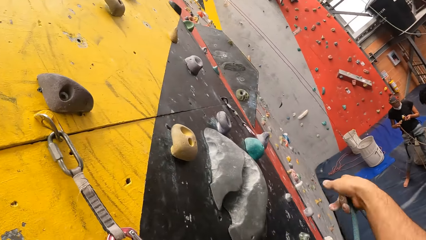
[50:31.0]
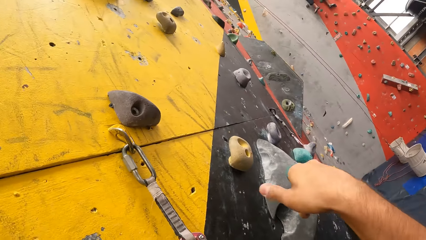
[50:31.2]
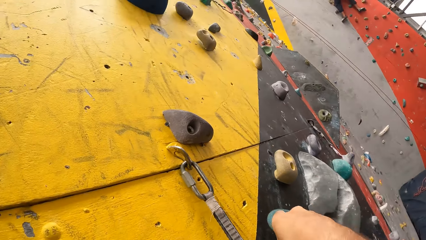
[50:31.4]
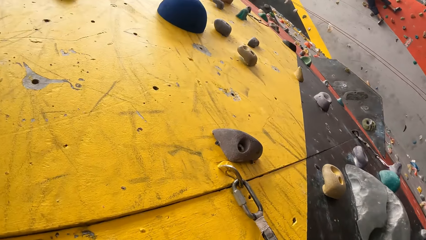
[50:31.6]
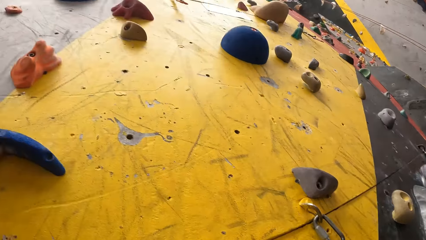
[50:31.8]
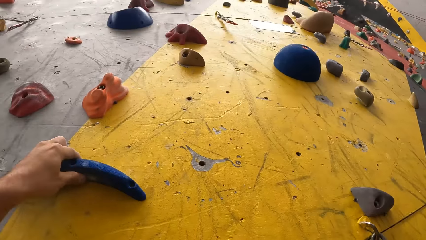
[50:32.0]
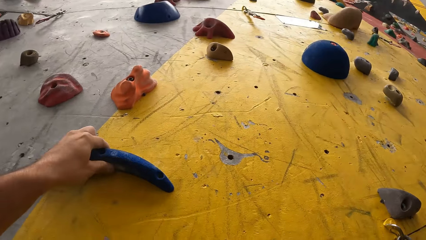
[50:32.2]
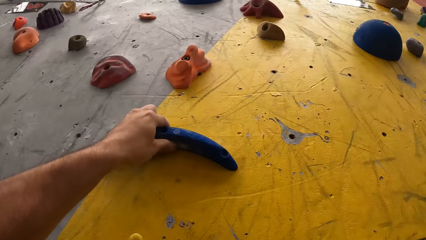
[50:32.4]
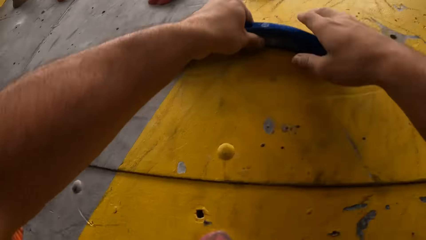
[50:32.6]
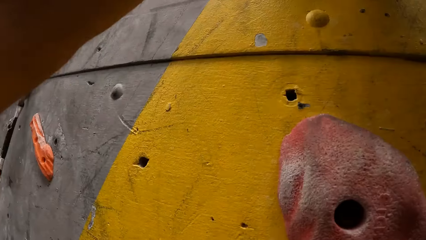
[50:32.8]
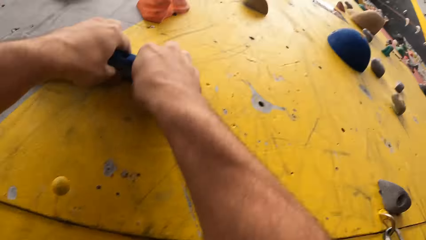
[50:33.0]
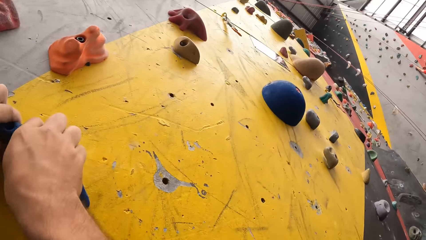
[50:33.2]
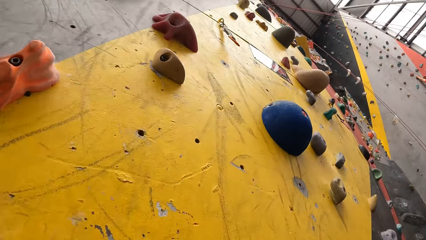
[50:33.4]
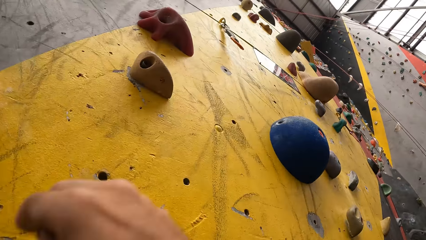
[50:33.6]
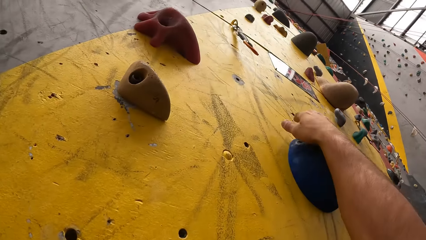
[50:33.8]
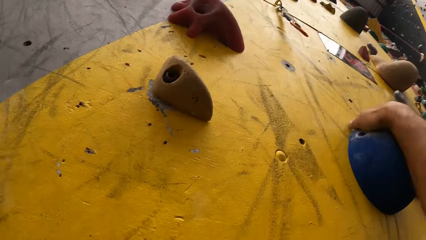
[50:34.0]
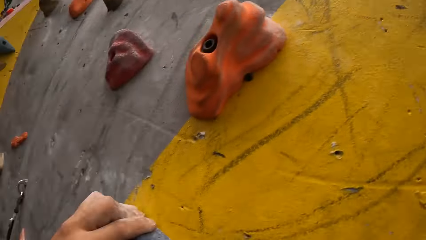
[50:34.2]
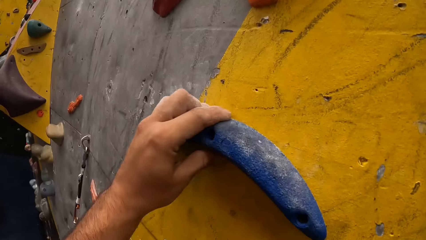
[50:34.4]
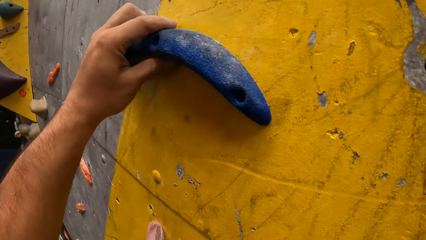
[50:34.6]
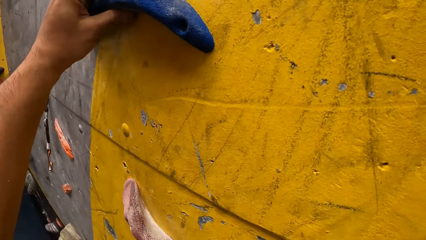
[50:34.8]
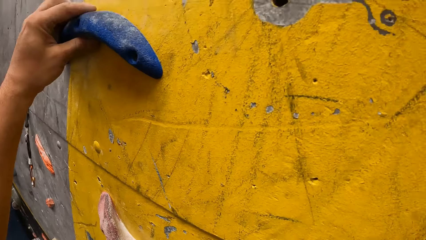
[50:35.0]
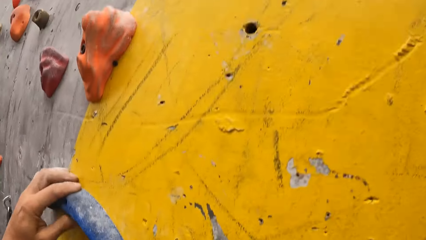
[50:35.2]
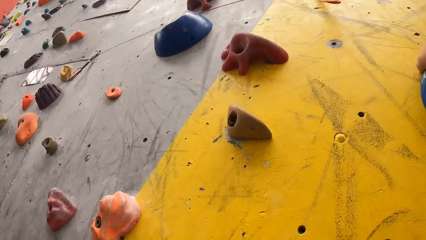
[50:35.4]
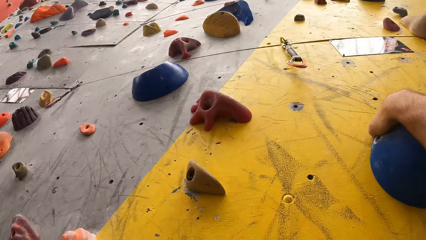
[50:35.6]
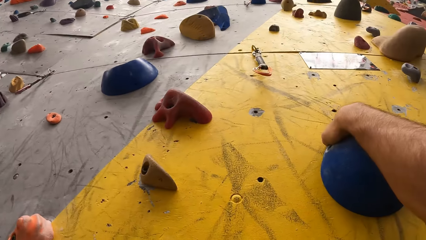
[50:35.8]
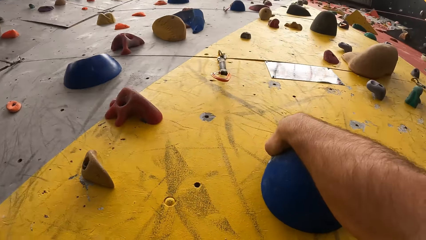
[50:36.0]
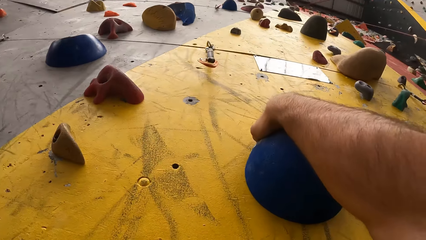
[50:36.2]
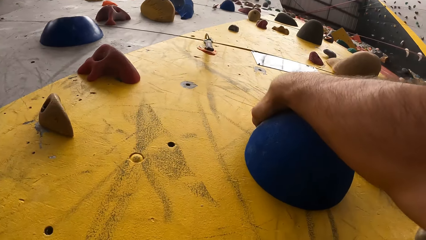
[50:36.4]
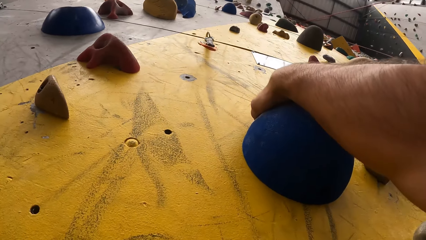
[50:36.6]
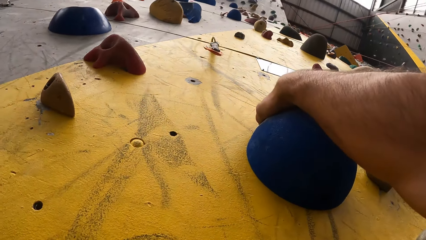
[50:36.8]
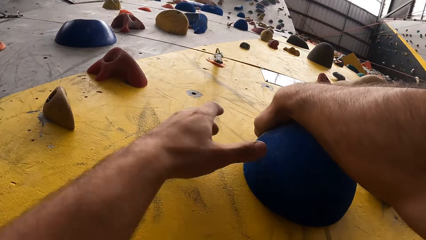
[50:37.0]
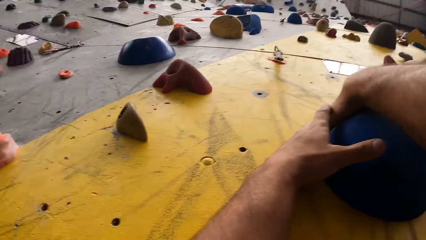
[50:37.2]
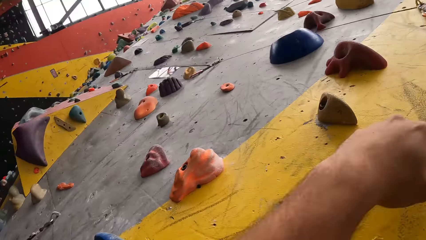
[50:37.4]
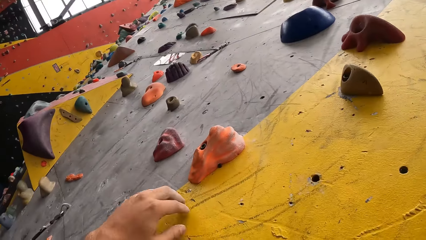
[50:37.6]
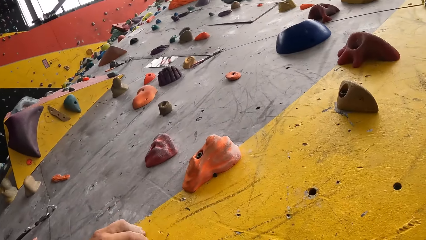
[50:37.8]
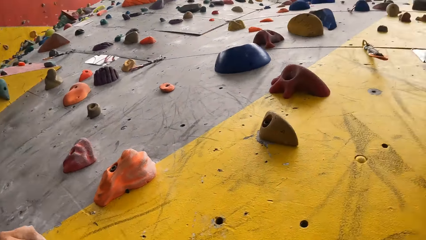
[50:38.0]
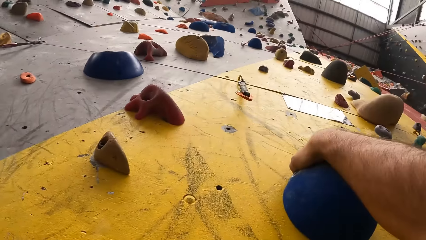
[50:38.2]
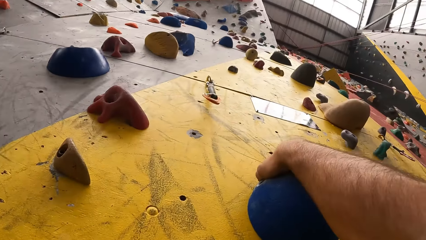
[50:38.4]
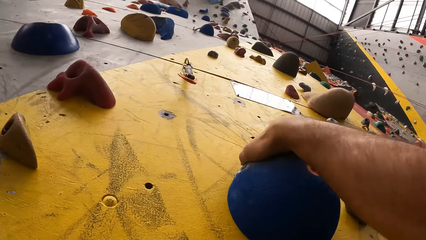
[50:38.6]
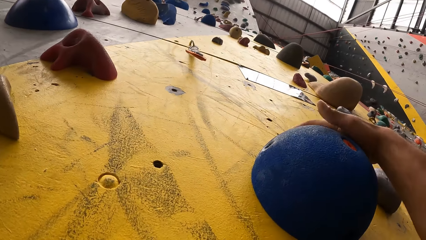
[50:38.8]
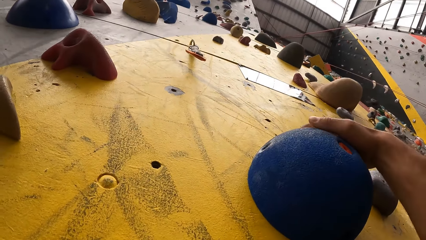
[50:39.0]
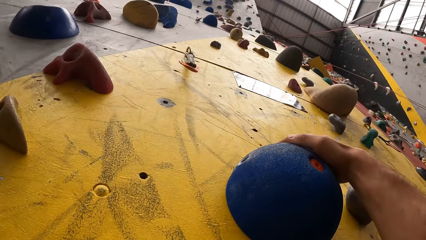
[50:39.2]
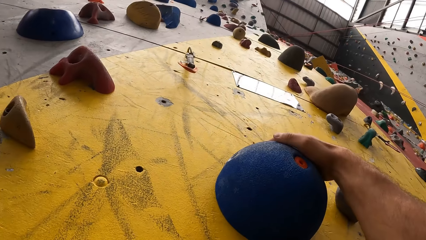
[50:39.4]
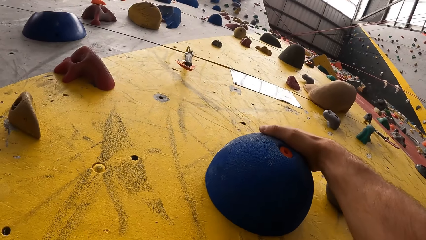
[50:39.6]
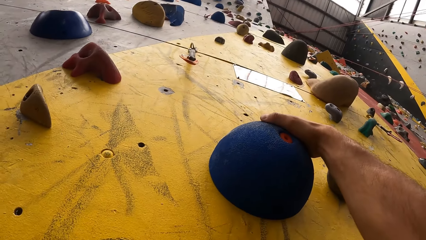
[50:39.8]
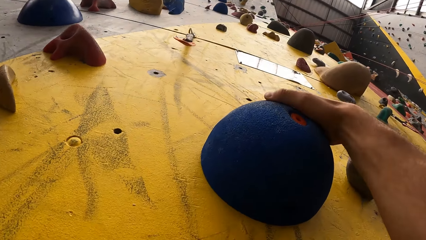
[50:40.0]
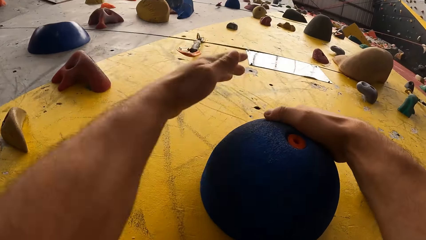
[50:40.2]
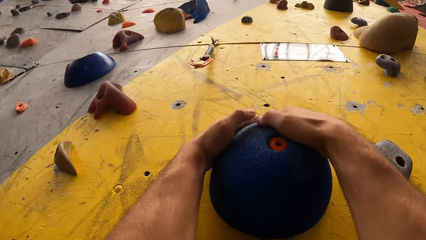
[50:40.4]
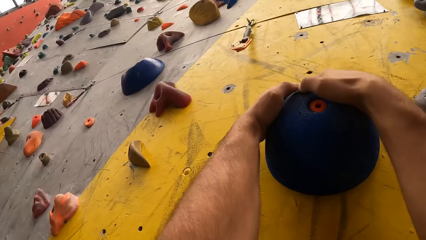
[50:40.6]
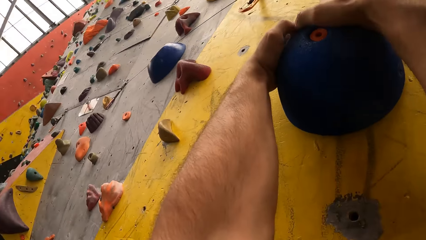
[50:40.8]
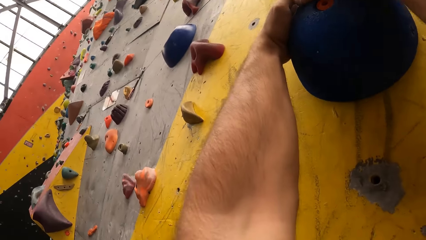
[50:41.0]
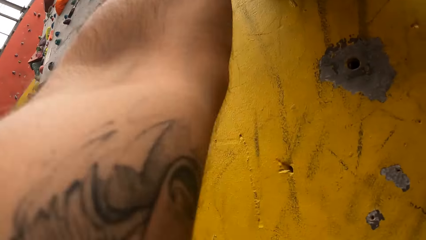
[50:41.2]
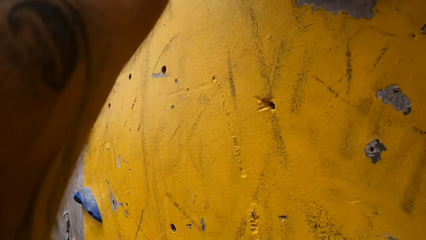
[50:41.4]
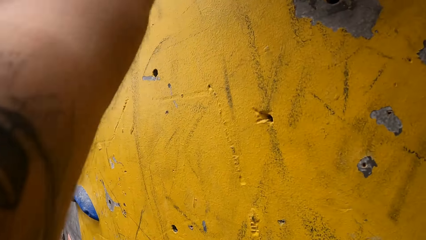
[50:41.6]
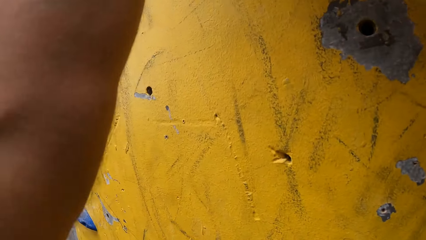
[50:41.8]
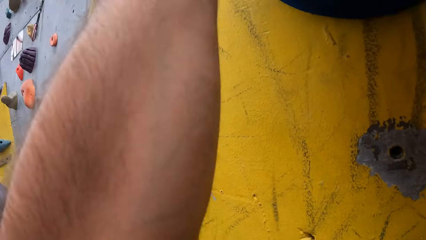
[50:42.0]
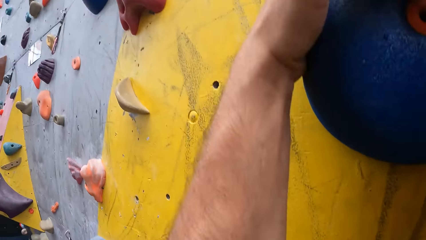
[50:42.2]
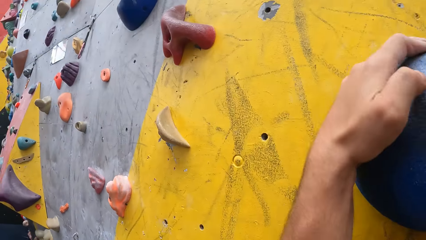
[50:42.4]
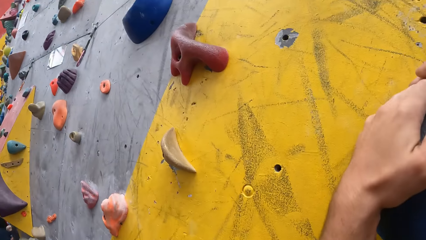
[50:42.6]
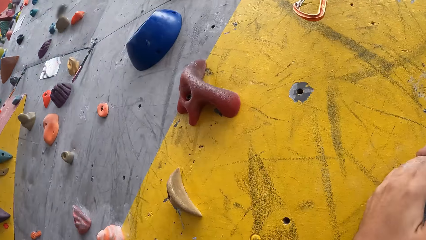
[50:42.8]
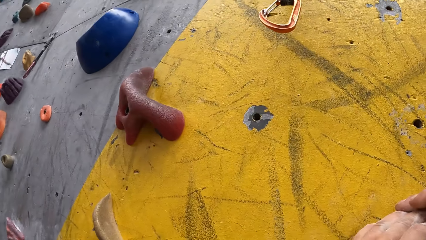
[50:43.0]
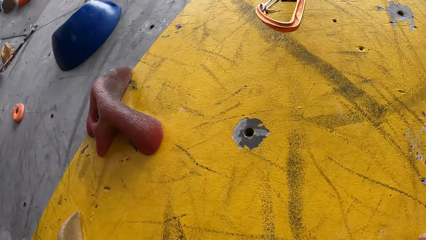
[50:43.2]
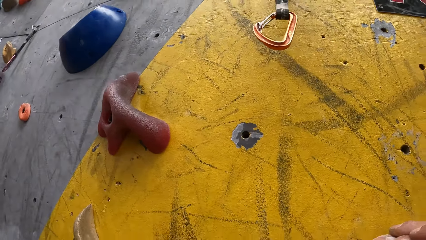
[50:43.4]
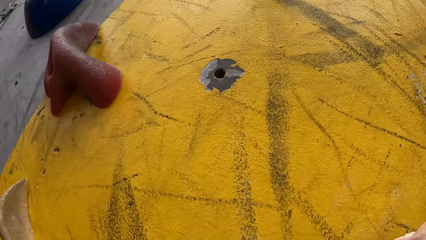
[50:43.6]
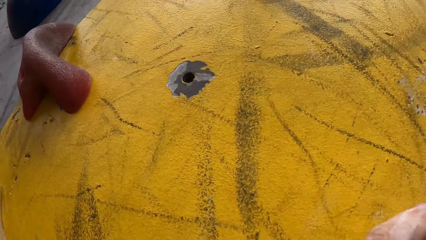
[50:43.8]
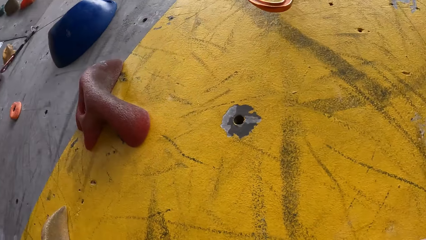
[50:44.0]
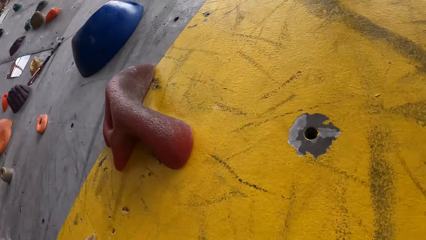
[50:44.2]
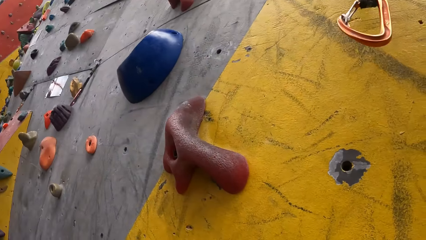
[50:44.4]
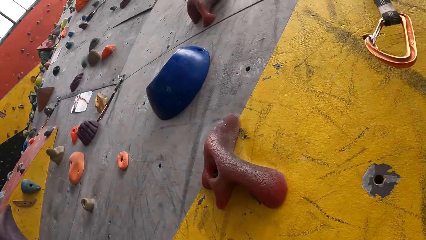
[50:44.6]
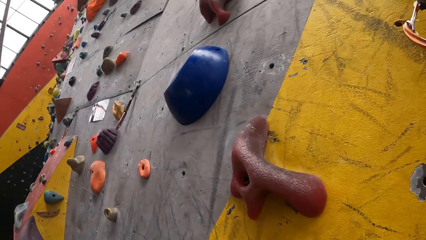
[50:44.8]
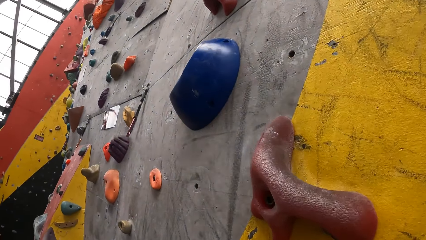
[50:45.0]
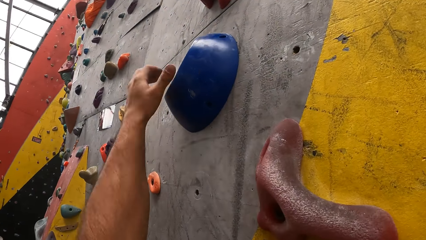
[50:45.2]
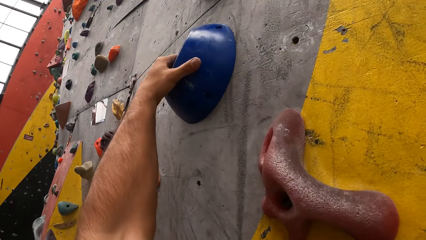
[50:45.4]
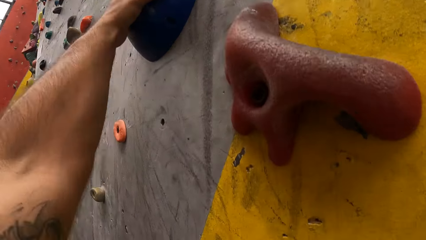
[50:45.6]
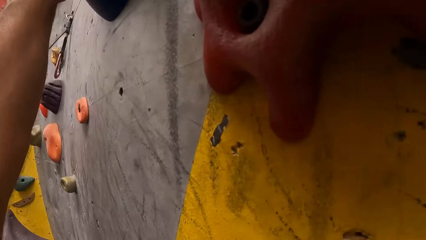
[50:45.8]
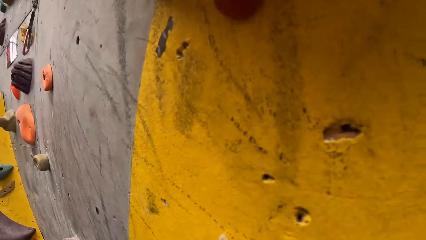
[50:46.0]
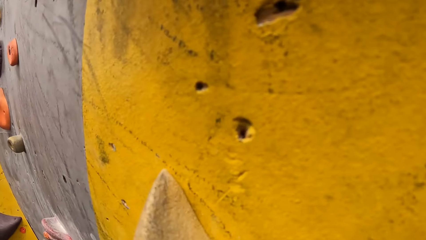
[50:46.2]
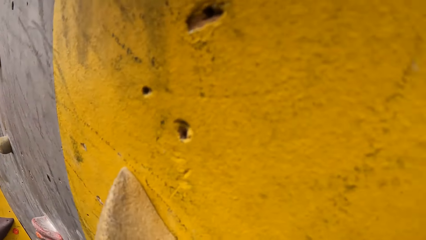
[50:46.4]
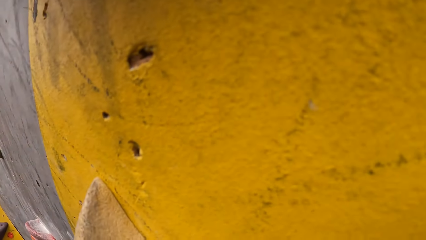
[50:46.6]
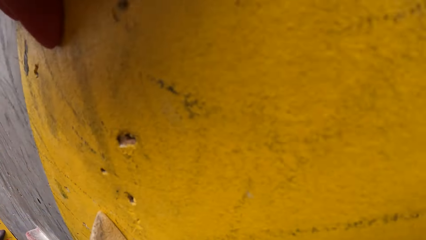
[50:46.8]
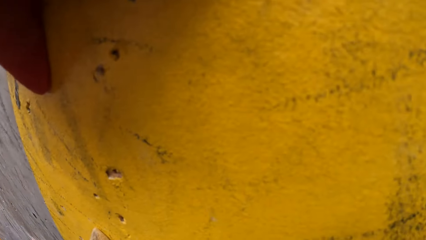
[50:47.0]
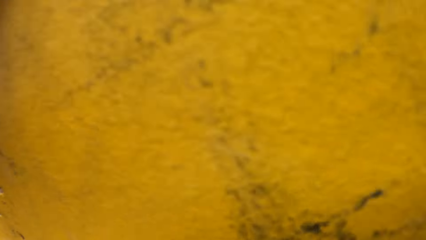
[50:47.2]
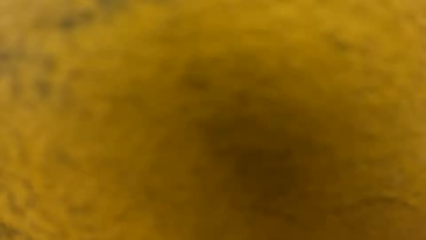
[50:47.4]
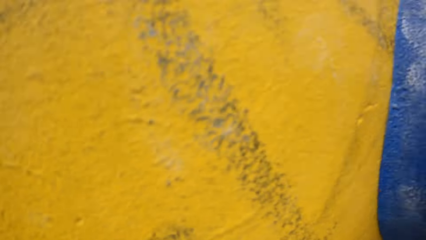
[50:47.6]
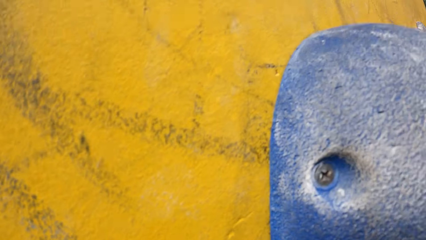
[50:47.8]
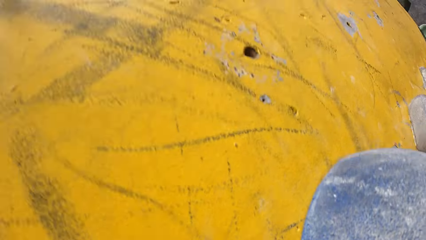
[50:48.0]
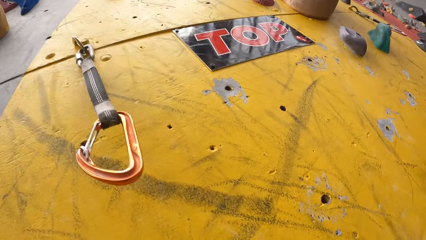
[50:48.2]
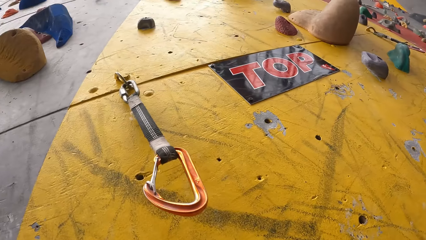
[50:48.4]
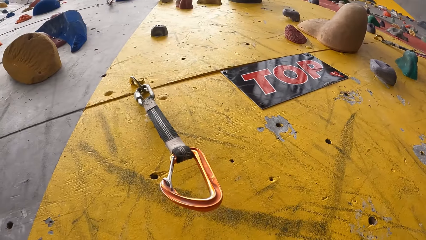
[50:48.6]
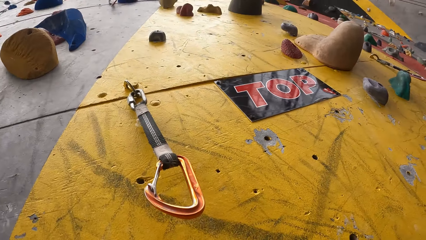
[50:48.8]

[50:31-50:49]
The camera wearer touches a climbing ring hook with the right hand. They touch a bouldering climbing wall with the right hand. They touch the bouldering climbing wall with the left hand.
